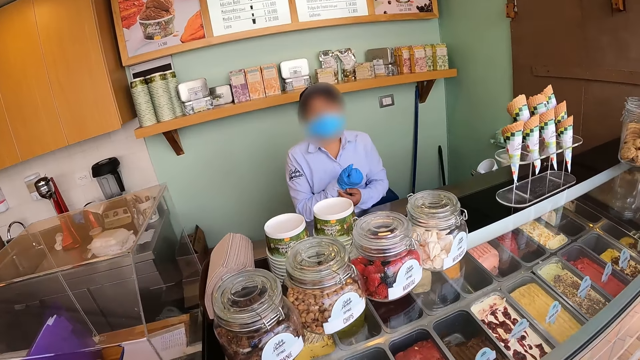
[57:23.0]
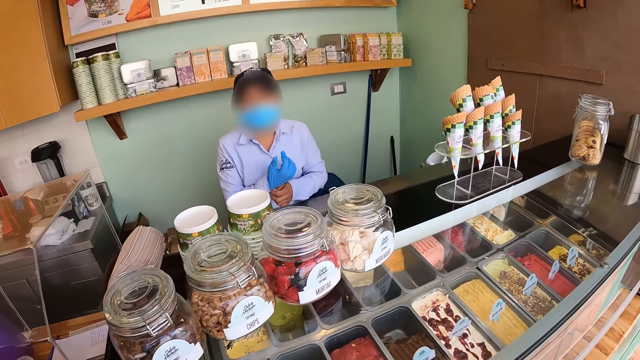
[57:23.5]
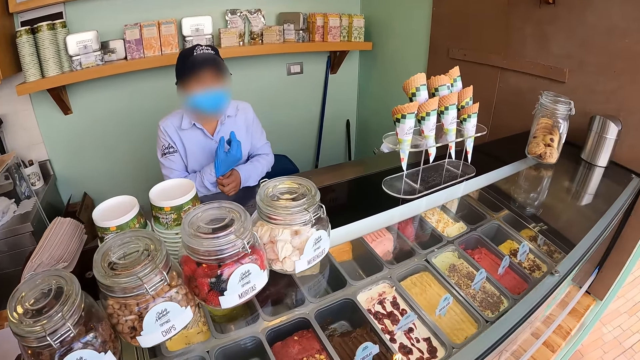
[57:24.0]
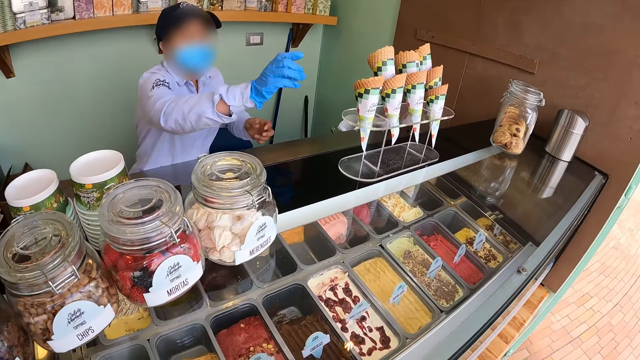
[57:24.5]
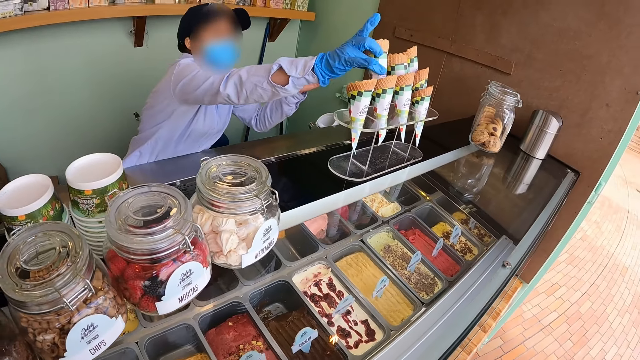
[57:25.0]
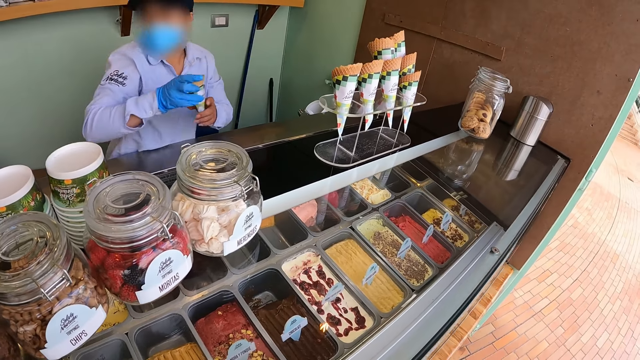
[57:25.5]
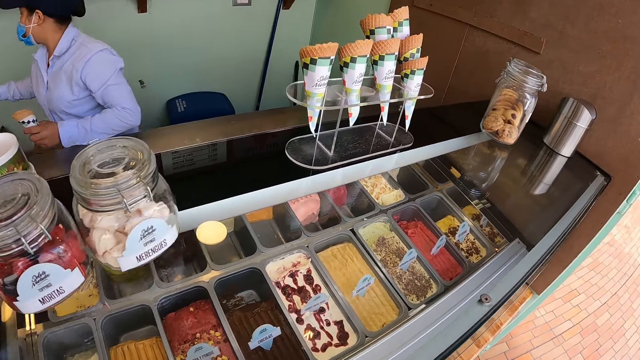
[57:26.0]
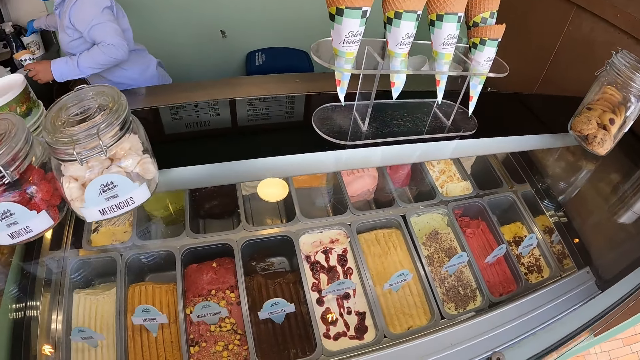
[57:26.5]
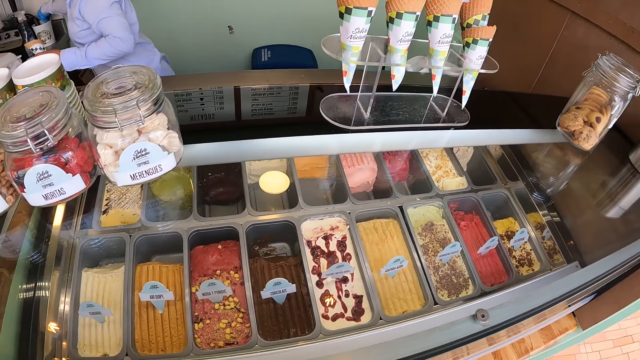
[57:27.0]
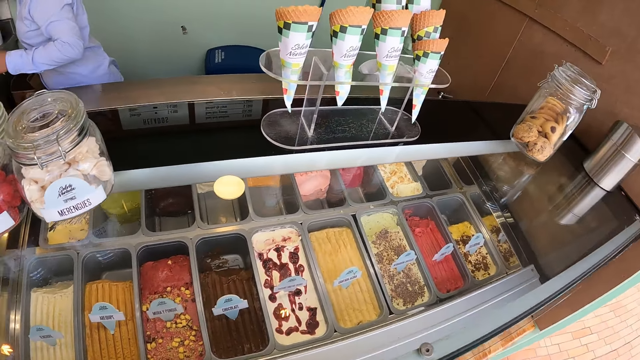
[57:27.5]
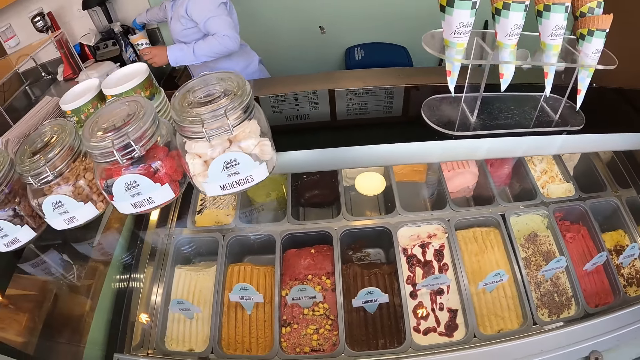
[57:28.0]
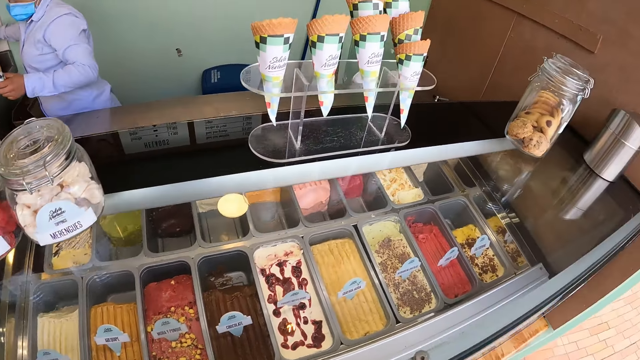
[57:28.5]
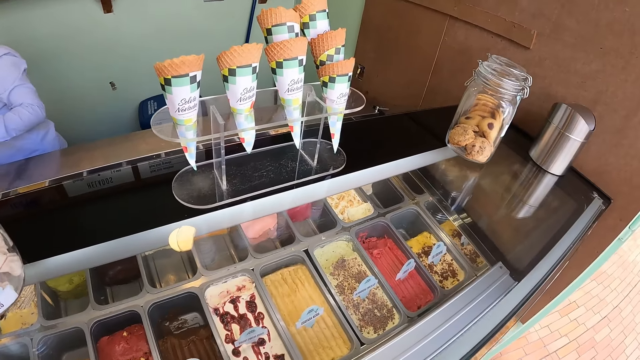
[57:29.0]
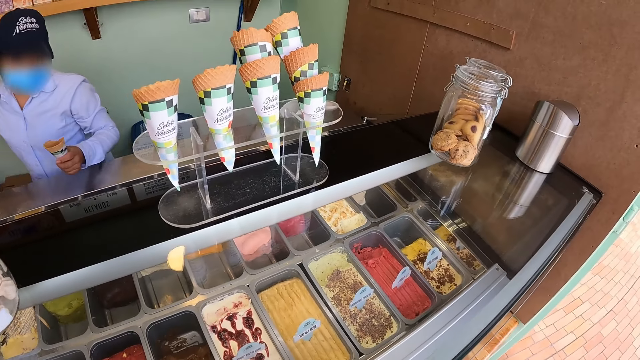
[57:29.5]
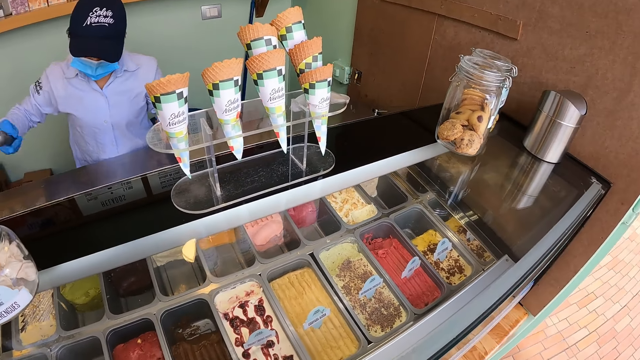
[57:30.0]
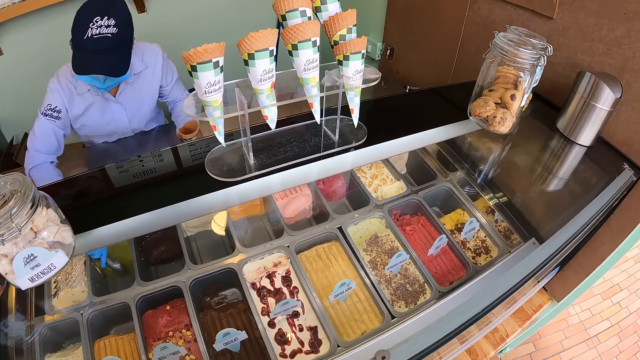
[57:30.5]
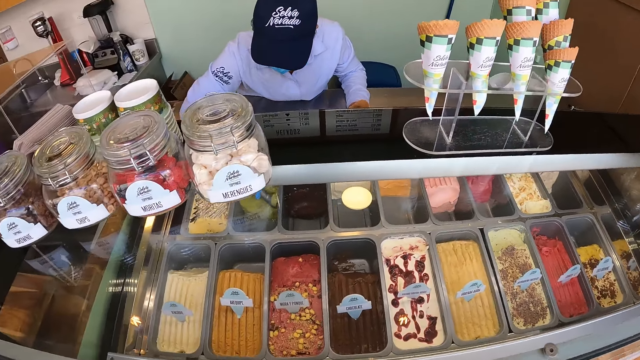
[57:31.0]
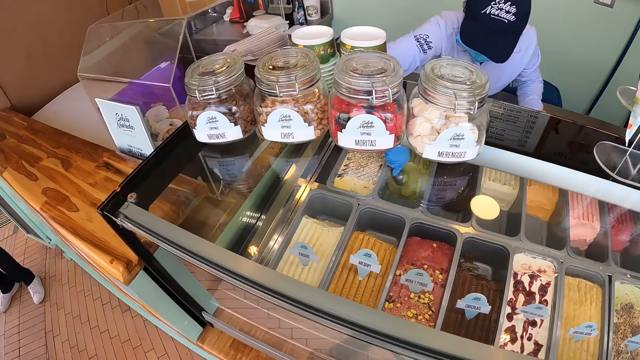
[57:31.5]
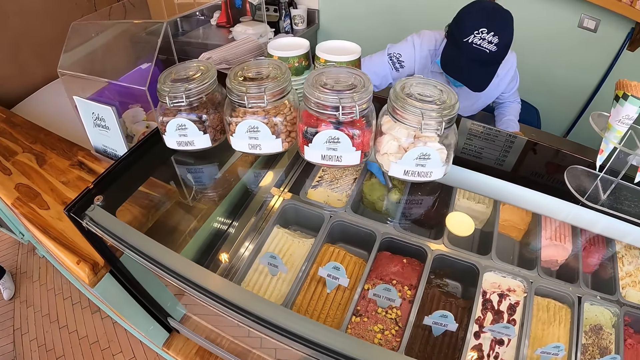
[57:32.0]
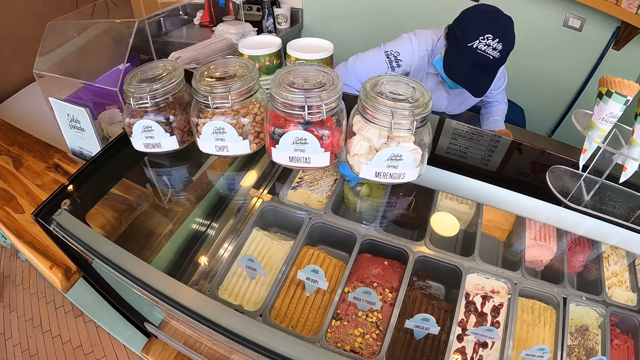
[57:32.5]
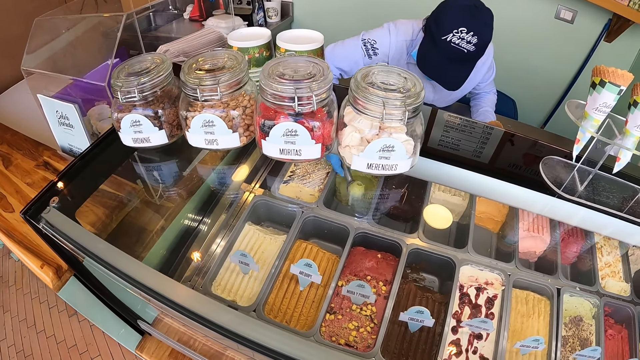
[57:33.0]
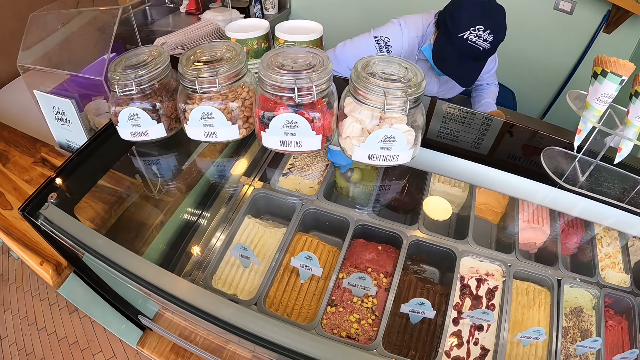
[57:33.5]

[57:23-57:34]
The shopkeeper picks up an ice cream cone and picks up a scoop spoon. The camera wearer moves the camera. The shopkeeper scoops ice cream.

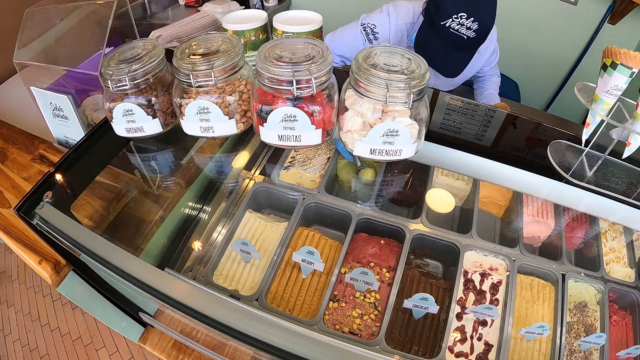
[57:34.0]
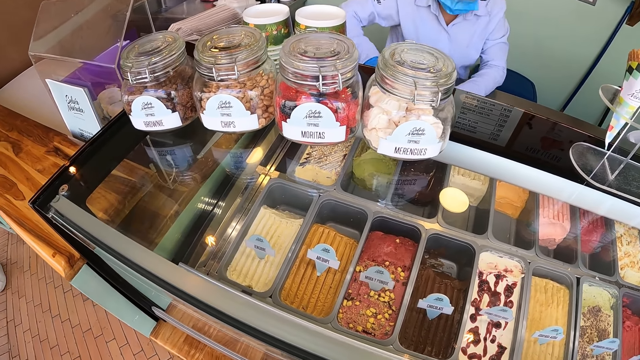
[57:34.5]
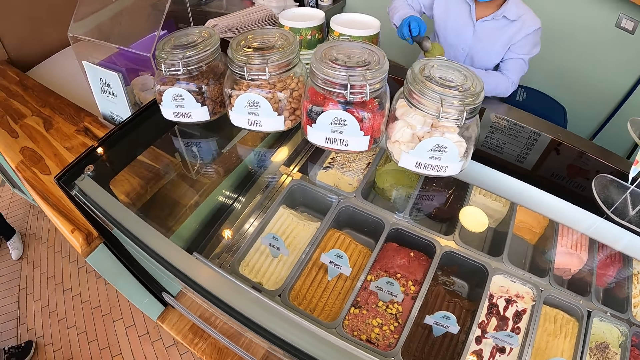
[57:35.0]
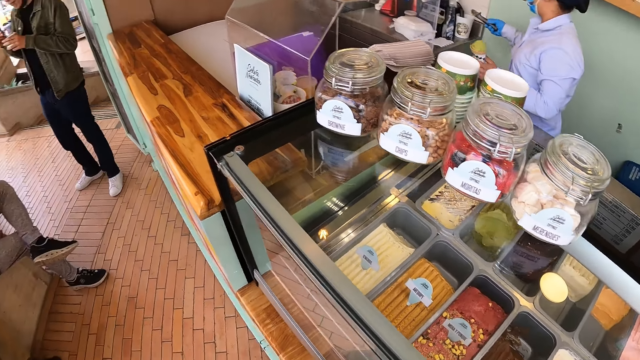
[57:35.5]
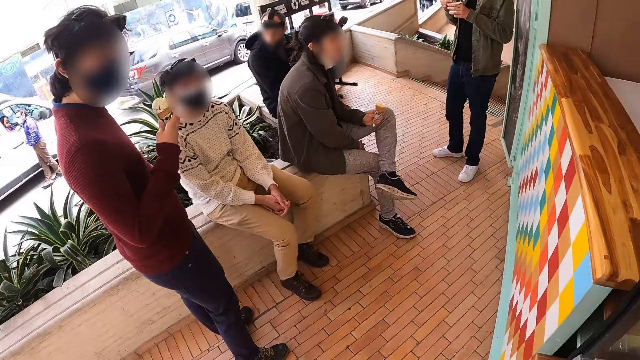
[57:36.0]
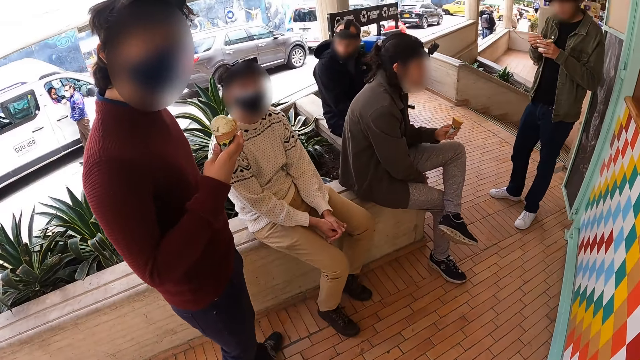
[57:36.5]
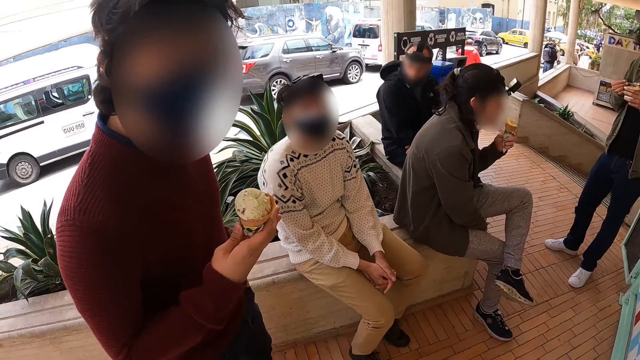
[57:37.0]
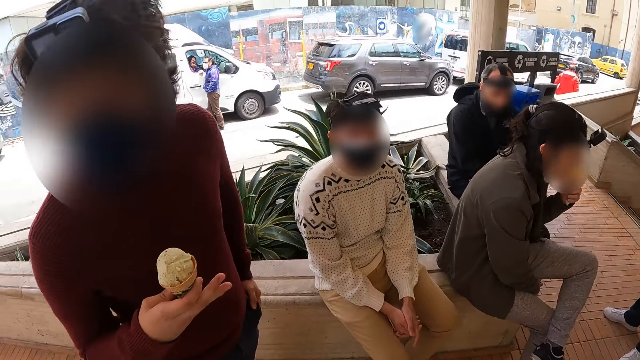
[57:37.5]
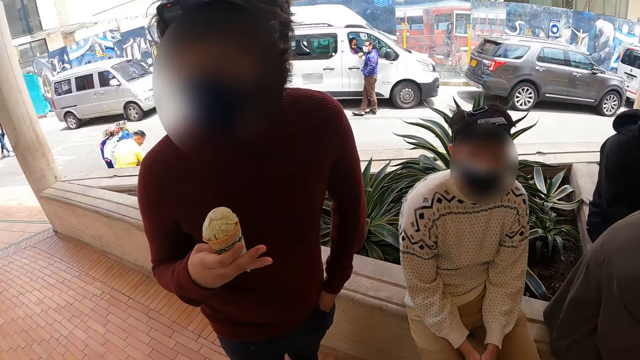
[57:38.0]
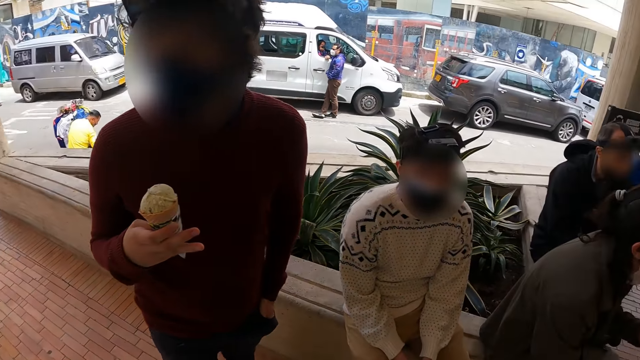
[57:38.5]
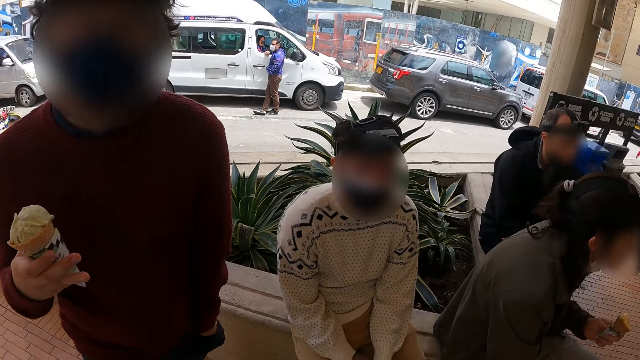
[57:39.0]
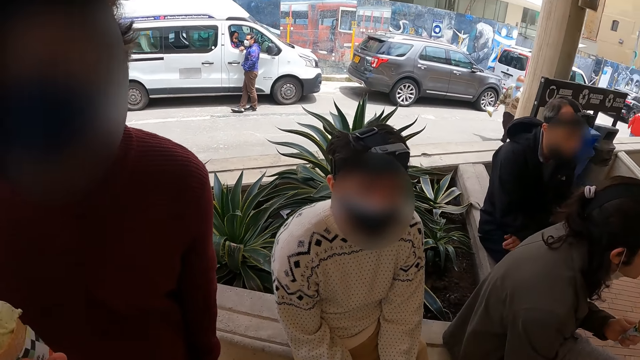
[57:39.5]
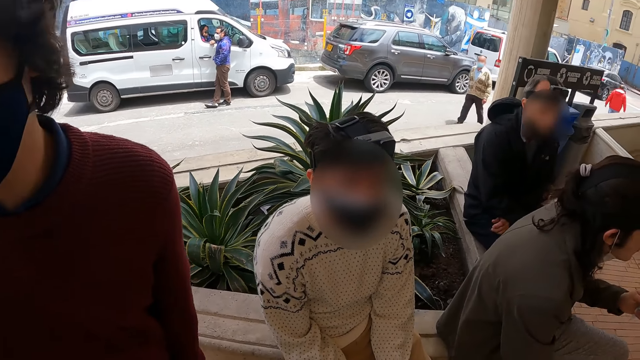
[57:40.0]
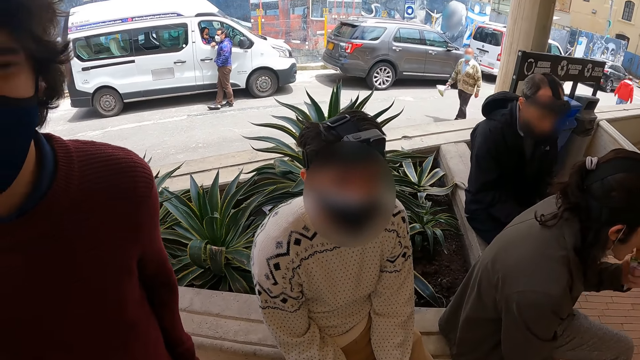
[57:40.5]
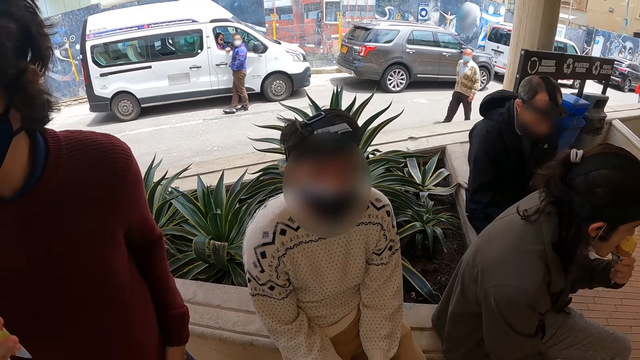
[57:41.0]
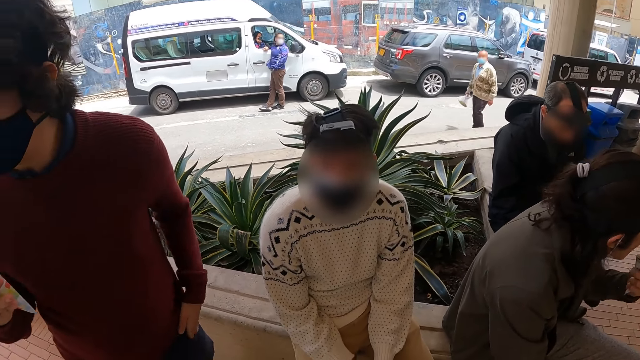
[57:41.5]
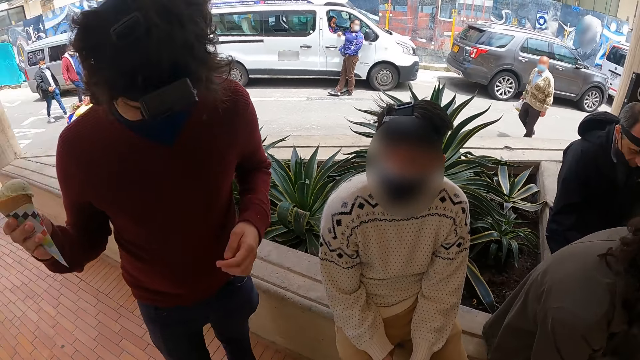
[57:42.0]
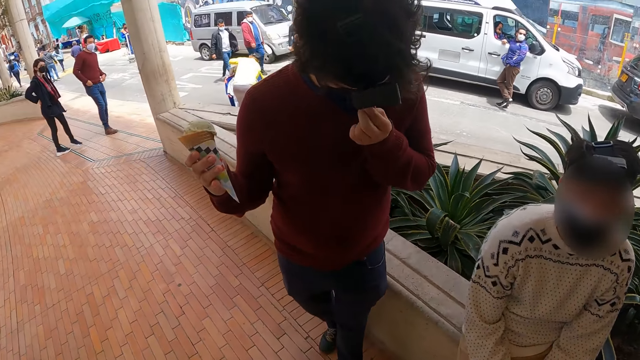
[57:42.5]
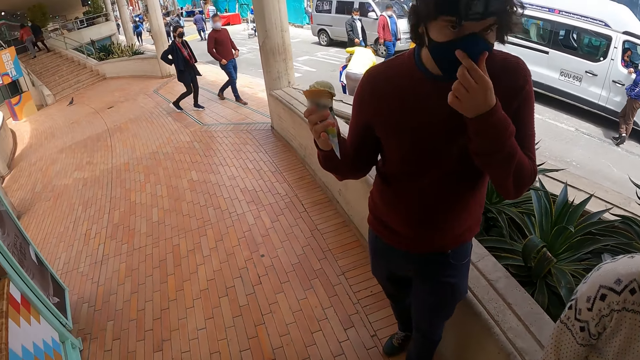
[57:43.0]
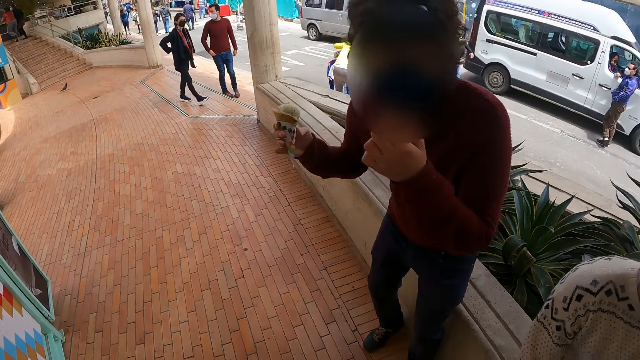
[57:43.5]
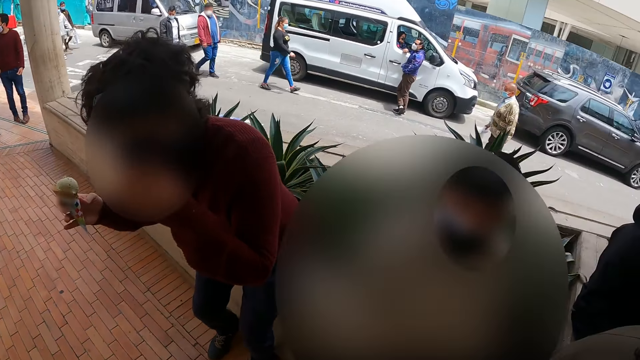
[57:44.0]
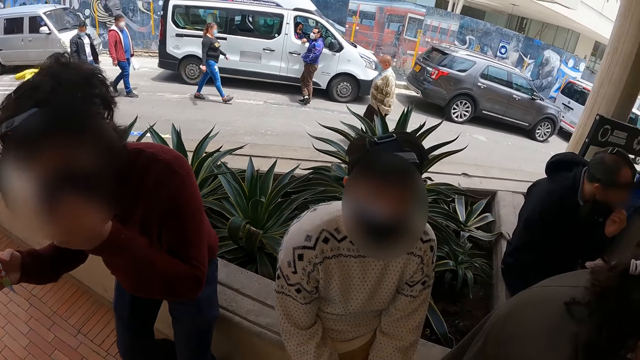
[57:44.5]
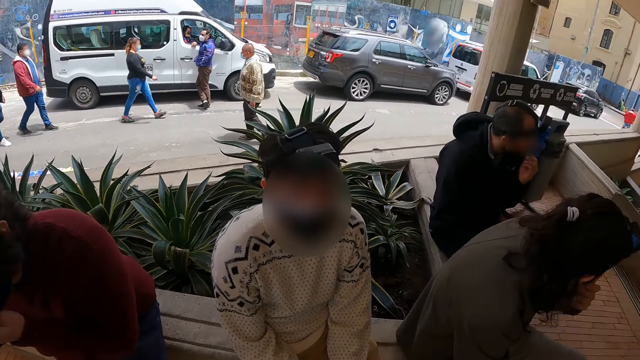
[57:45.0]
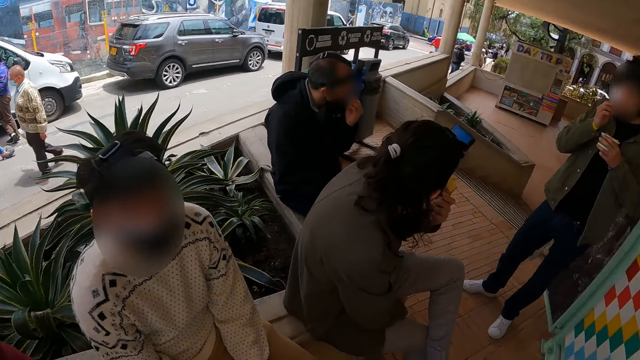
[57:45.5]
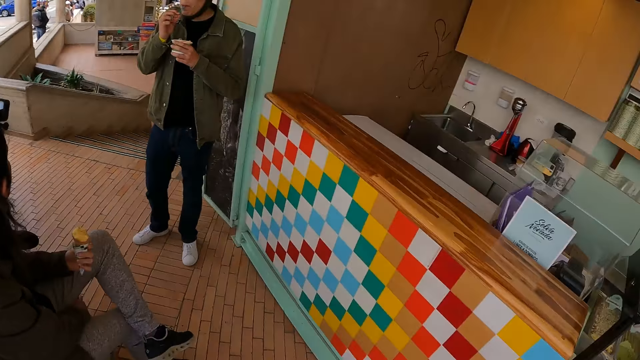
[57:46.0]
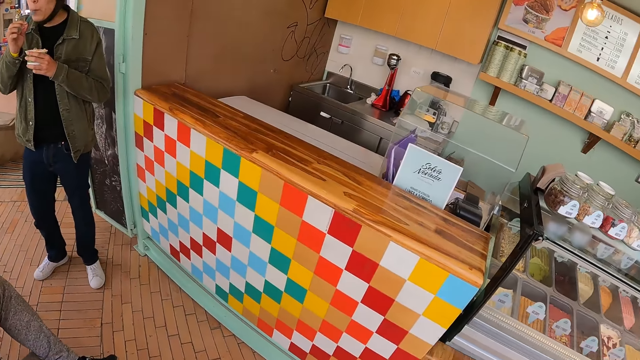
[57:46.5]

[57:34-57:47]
The shopkeeper serves ice cream in a cone. The camera wearer looks around the compound. A man adjusts a face mask and sits down.
